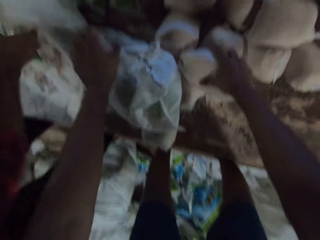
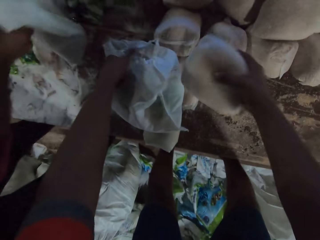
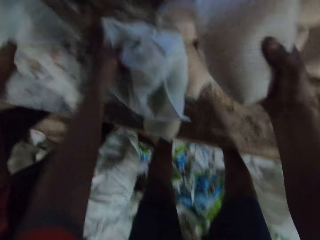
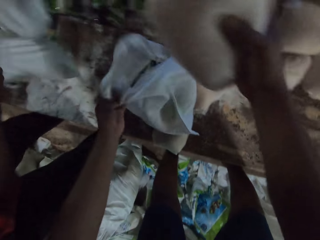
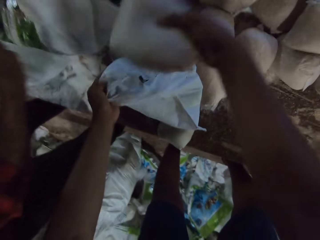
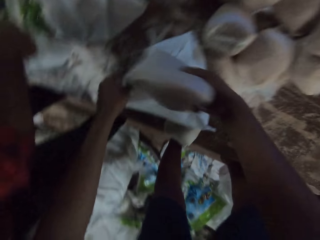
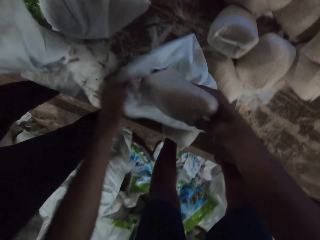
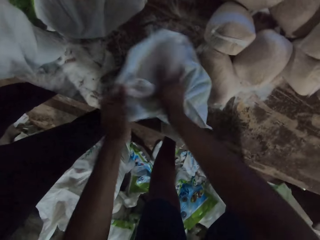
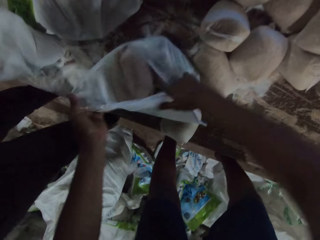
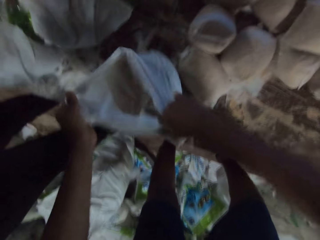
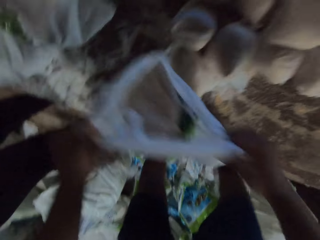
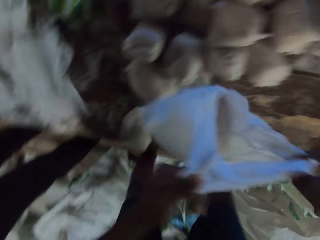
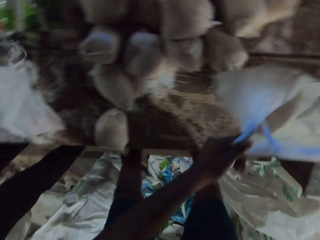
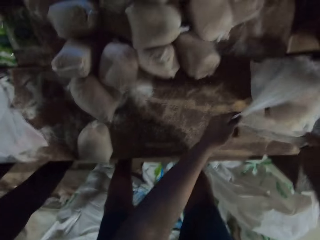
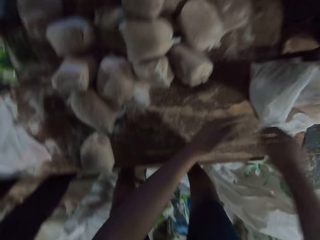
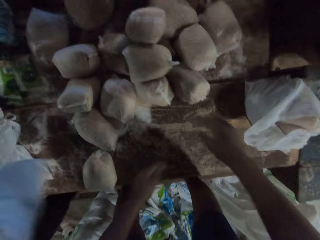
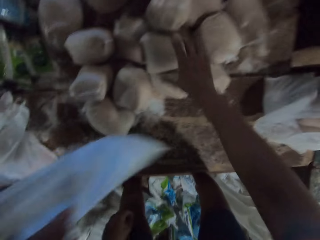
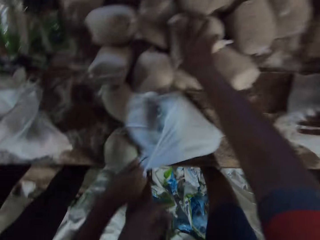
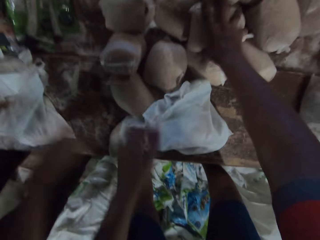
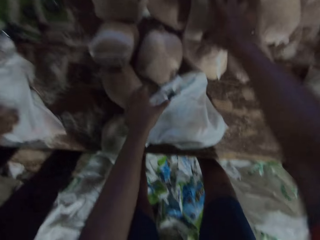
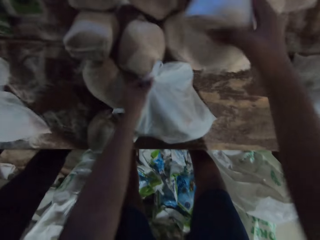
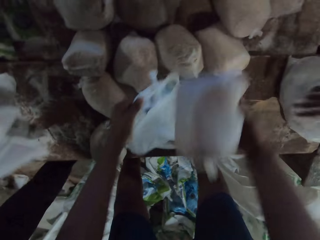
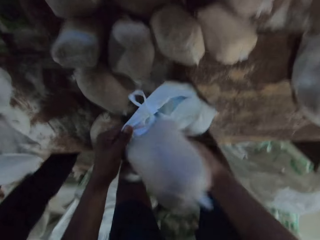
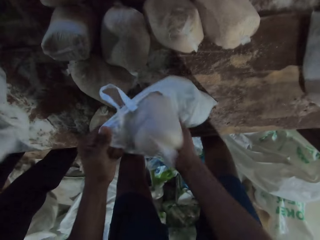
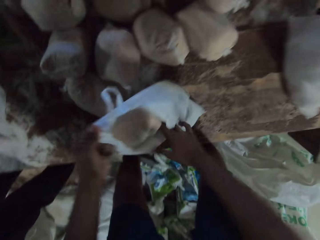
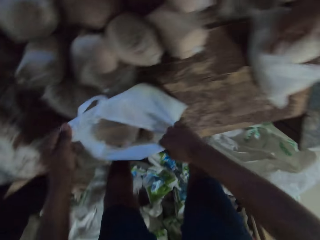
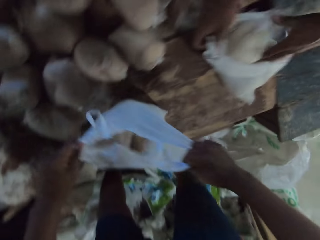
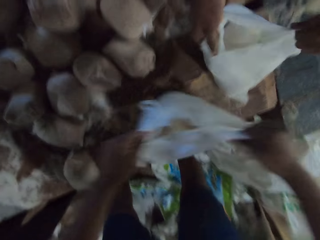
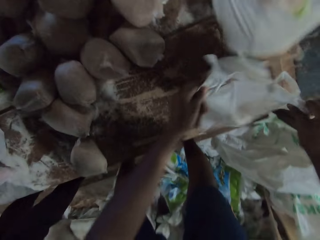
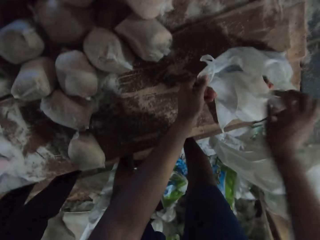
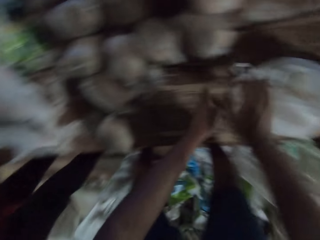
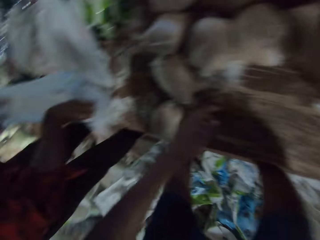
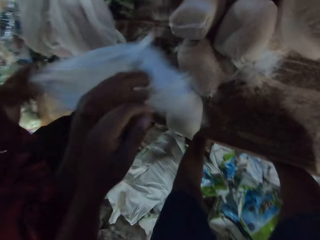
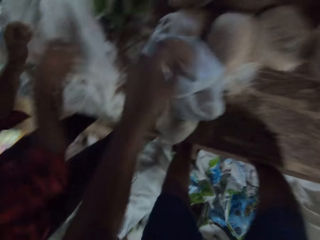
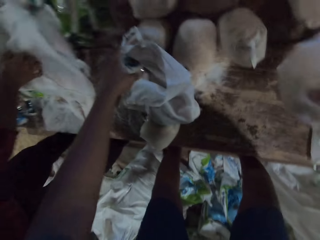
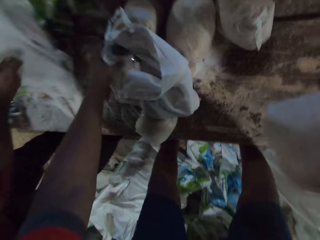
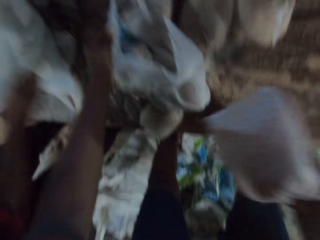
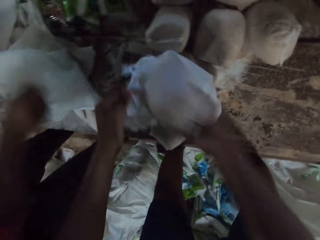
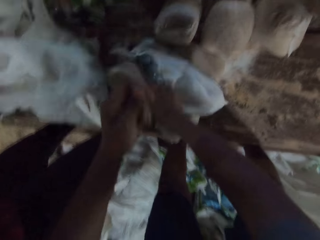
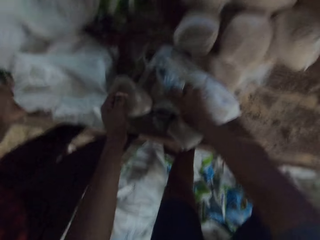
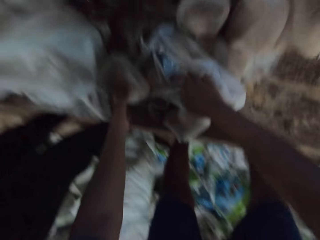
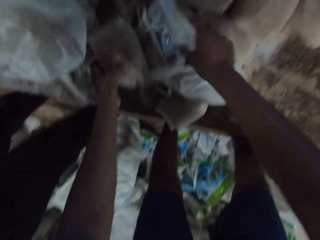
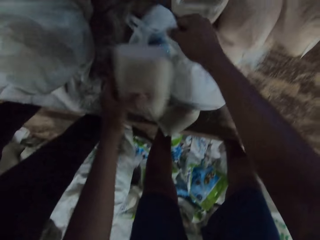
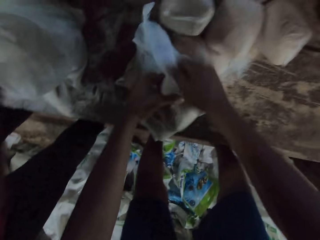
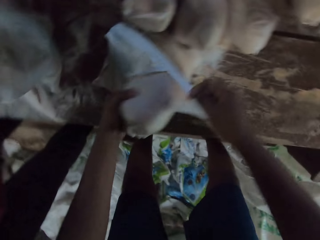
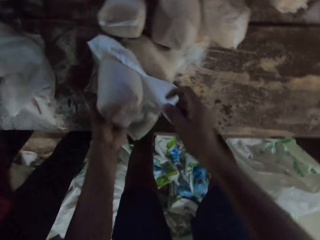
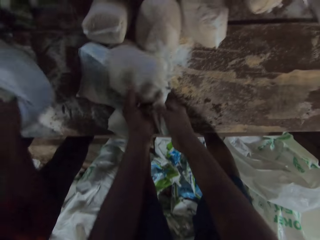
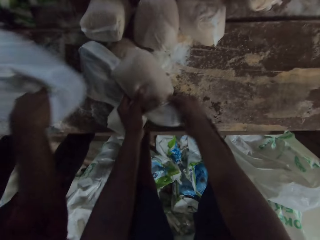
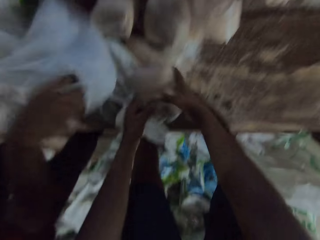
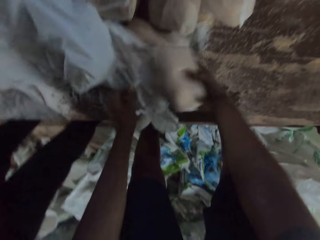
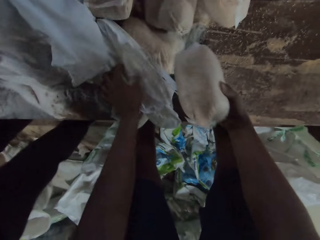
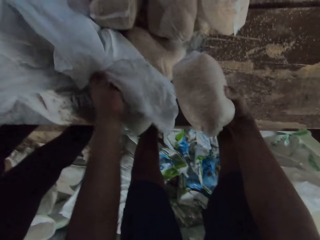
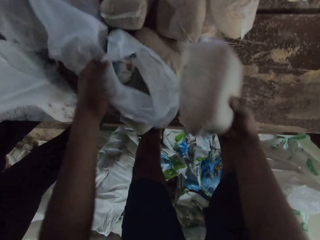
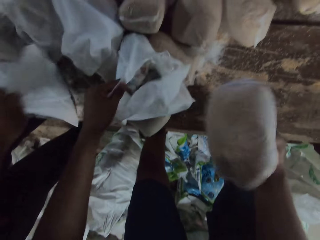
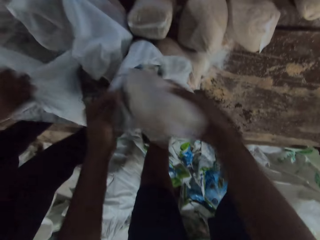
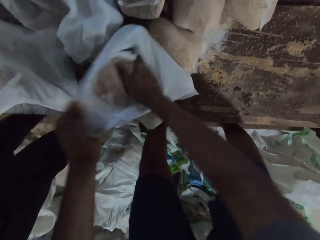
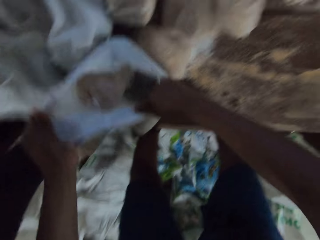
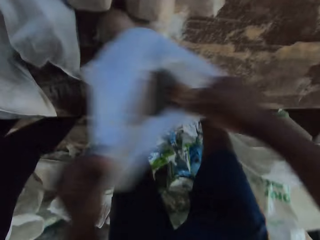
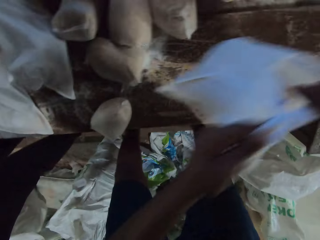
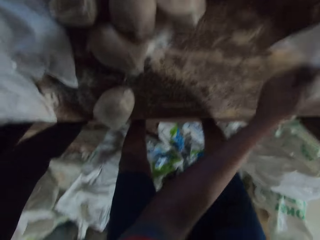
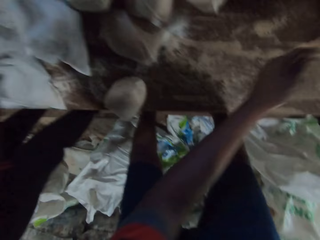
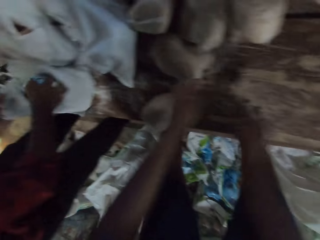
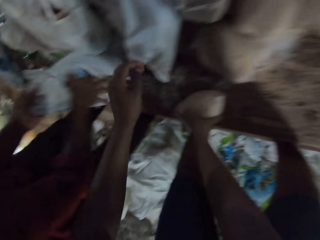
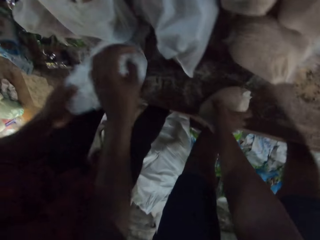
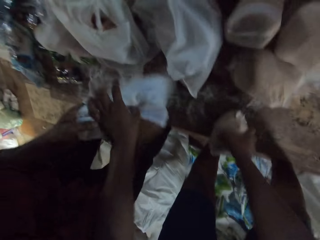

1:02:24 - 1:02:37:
A man drops the carrier bag on the table with both hands. The camera wearer holds the carrier bag on the table with his left hand. The man carries the carrier bag from the table with both hands. The man drops the carrier bag on the table with both hands. The camera wearer puts the pack of wheat flour in the carrier bag on the table with his right hand. He carries the carrier bag from the table with both hands. The man drops the carrier bag on the table with his right hand. The camera wearer drops the carrier bag on the table with both hands. The man drops the carrier bag on the table with both hands. The camera wearer picks up the pack of wheat flour from the table with his right hand. Another man holds the carrier bag on the table with his right hand. The camera wearer holds the carrier bag on the table with his left hand. The first man carries the carrier bag from the table with his right hand. The camera wearer puts the pack of wheat flour in the carrier bag on the table with his right hand. He carries the carrier bag from the table with both hands. The other man carries the carrier bag from the table with both hands. The camera wearer drops the carrier bag on the table with both hands. The first man drops the carrier bag on the table with both hands. The camera wearer picks up the pack of wheat flour from the table with his right hand. He holds the carrier bag on the table with his left hand. The first man holds the carrier bag on the table with both hands. The camera wearer puts the pack of wheat flour in the carrier bag on the table with his right hand. He picks up the pack of wheat flour from the table with his left hand. He holds the carrier bag on the table with his right hand. He puts the pack of wheat flour in the carrier bag on the table with his right hand. He passes the pack of wheat flour in his left hand to his right hand. The first man drops the carrier bag on the table with both hands. The camera wearer holds the carrier bag on the table with his left hand. The first man drops the carrier bag on the table with his right hand. The camera wearer puts the pack of wheat flour in the carrier bag on the table with his right hand. He carries the carrier bag from the table with both hands. He drops the carrier bag on the table with both hands. He picks up the pack of wheat flour from the table with his right hand. The first man passes the carrier bag to the camera wearer with both hands.

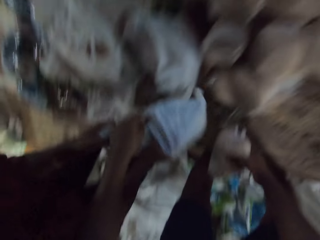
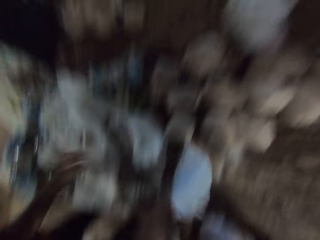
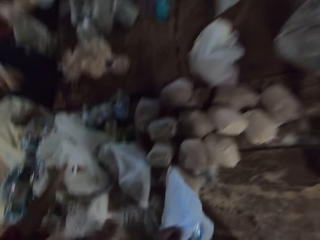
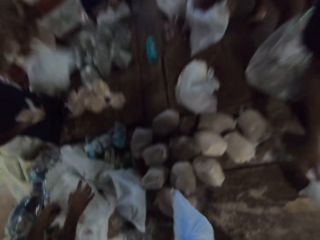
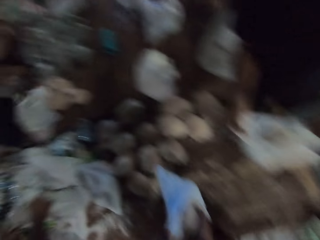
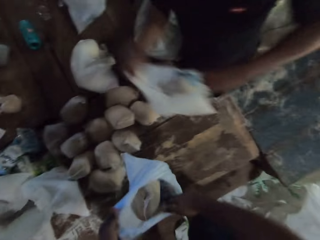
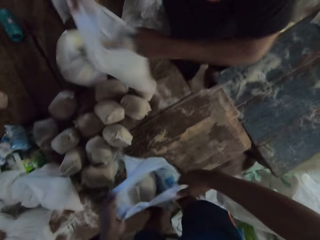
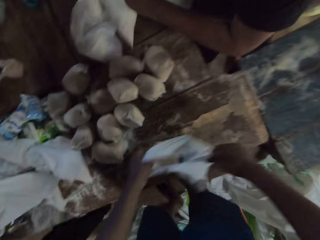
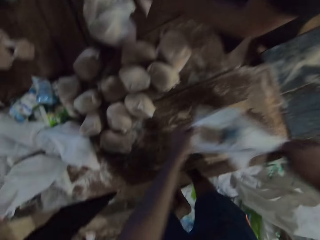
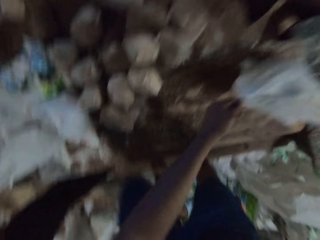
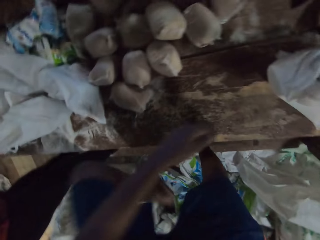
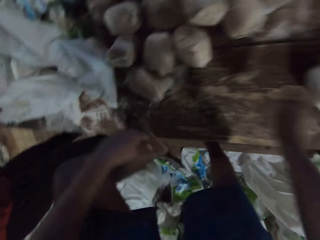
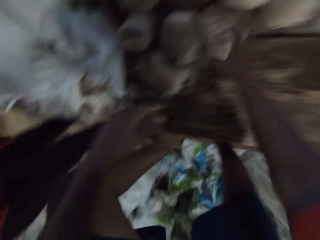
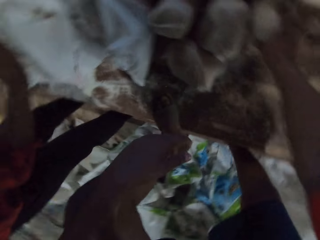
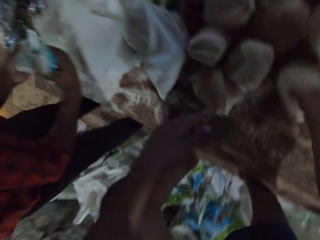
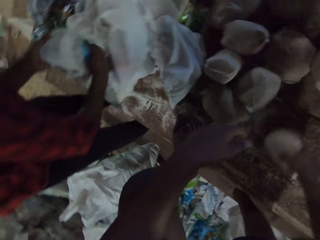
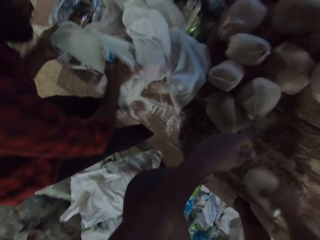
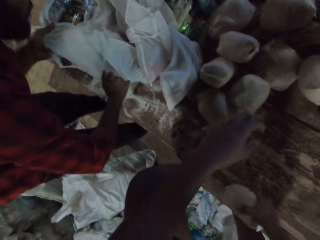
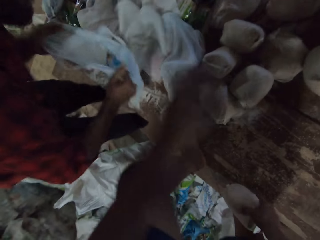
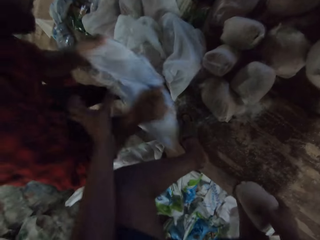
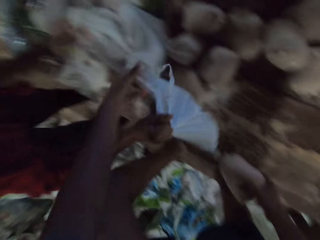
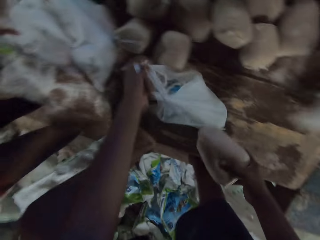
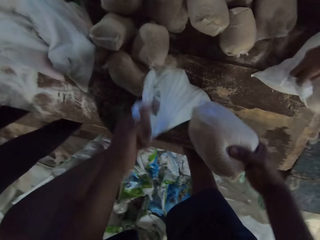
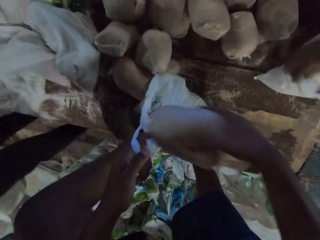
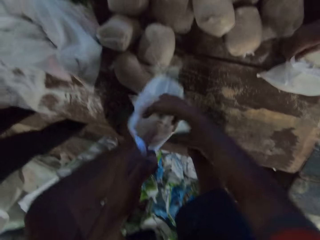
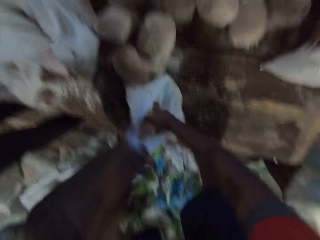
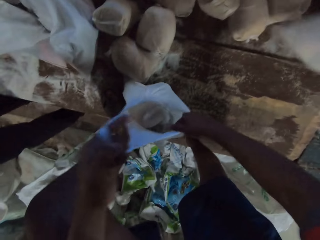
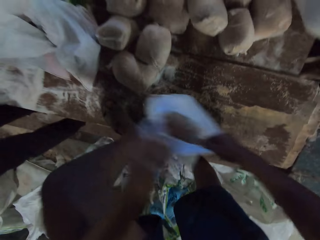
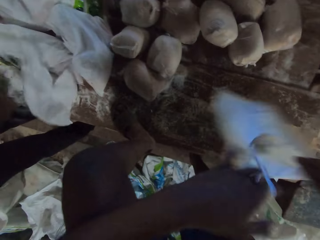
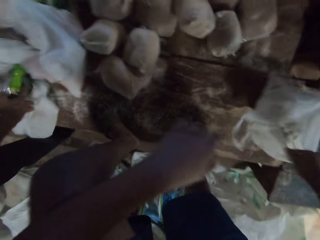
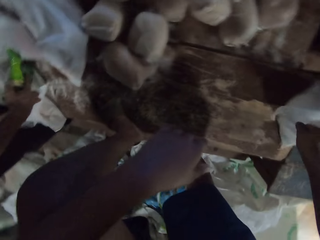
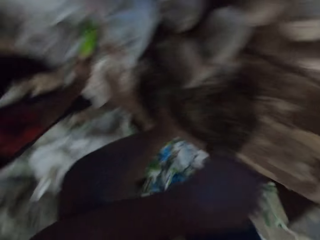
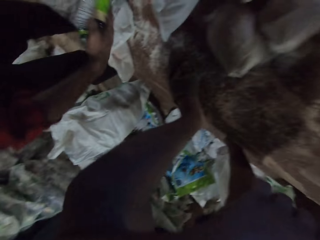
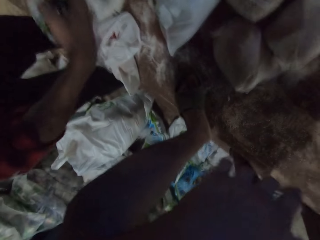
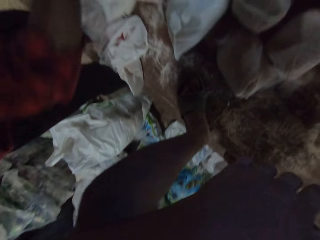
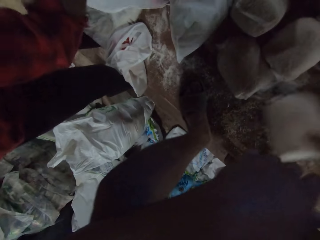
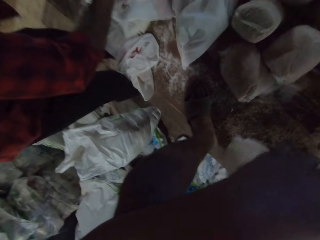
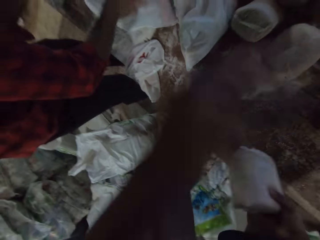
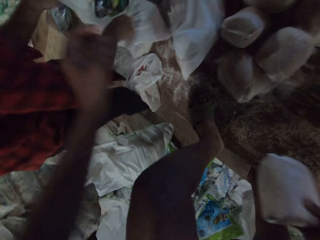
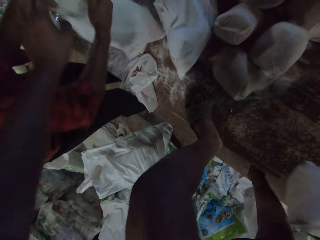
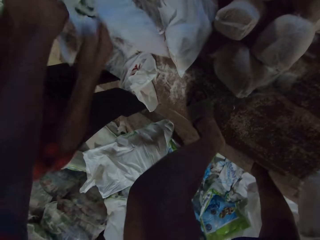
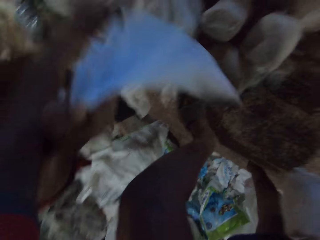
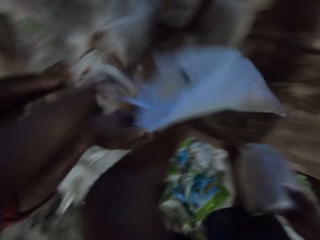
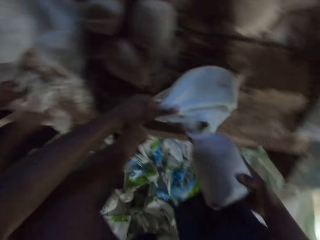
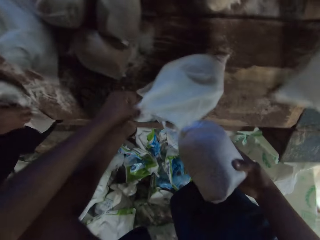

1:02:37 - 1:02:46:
The camera wearer collects the carrier bag from a man with both hands. The man carries the carrier bag from the table with both hands. Another man drops the carrier bag on the table with his right hand. A third man carries the carrier bag from the table with both hands. The third man drops the carrier bag on the table with both hands. The camera wearer drops the carrier bag on the table with both hands. He picks up a pack of wheat flour from the table with his right hand. The first man puts a pack of soap in the carrier bag in his left hand with his right hand. The first man passes the carrier bag to the camera wearer with both hands. The camera wearer collects the carrier bag from the first man with his left hand. The third man carries the carrier bag from the table with both hands. The camera wearer puts the pack of wheat flour in the carrier bag on the table with his right hand. He carries the carrier bag from the table with both hands. He drops the carrier bag on the table with both hands. The first man puts the pack of soap in the carrier bag on the table with his right hand. The first man carries the carrier bag from the table with both hands. The first man drops the carrier bag on the table with both hands. The camera wearer holds the carrier bag on the table with his left hand.
